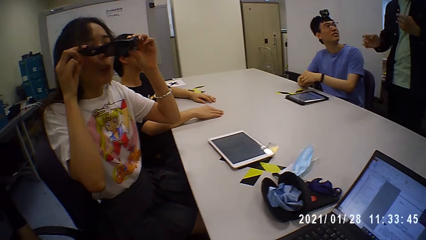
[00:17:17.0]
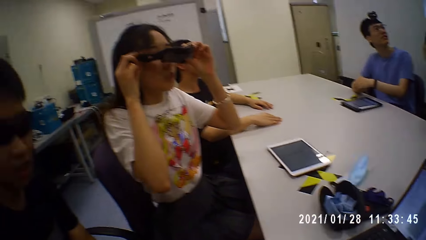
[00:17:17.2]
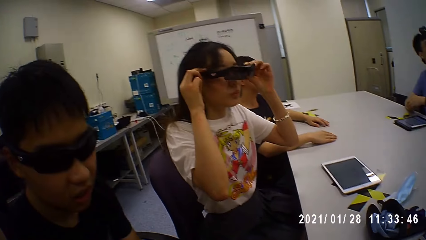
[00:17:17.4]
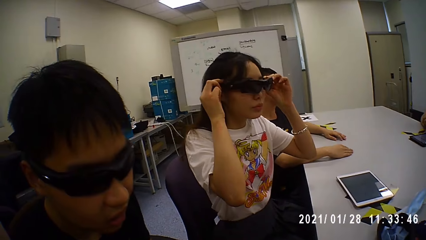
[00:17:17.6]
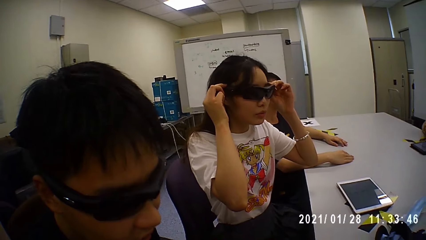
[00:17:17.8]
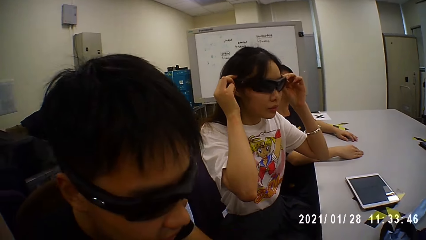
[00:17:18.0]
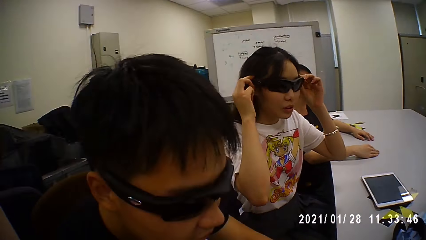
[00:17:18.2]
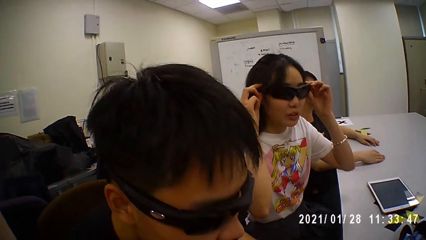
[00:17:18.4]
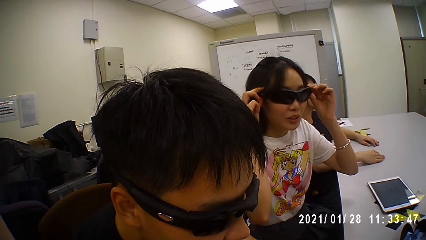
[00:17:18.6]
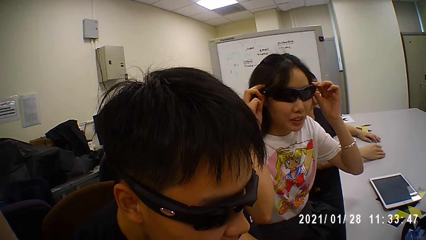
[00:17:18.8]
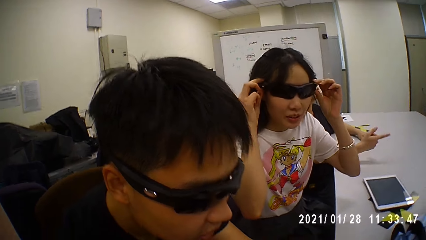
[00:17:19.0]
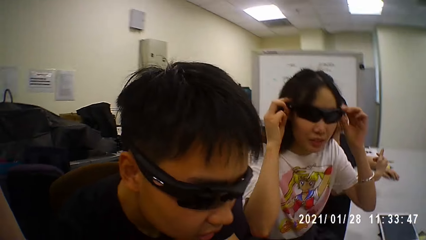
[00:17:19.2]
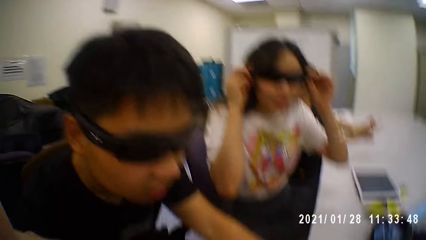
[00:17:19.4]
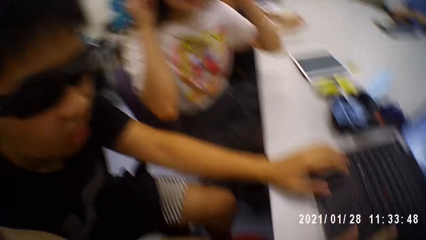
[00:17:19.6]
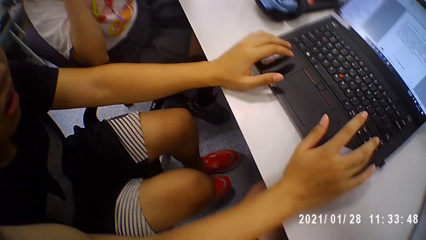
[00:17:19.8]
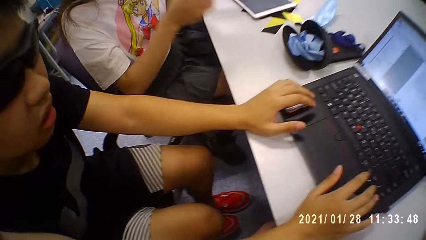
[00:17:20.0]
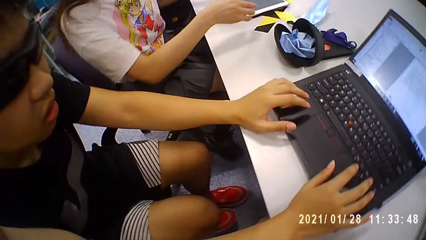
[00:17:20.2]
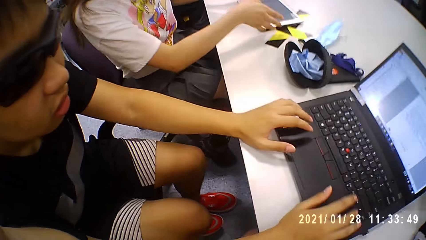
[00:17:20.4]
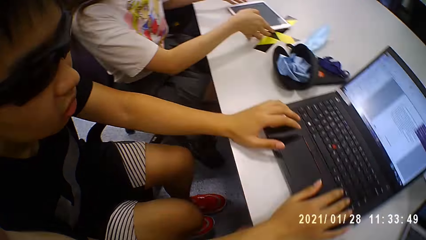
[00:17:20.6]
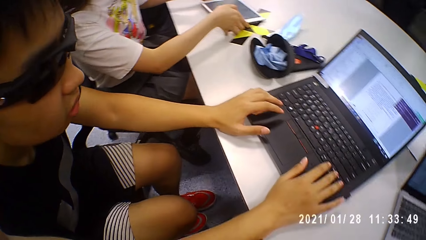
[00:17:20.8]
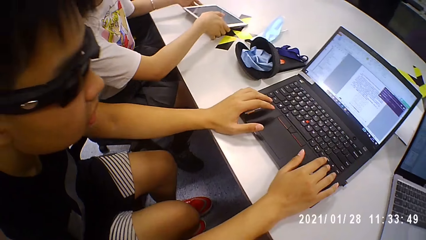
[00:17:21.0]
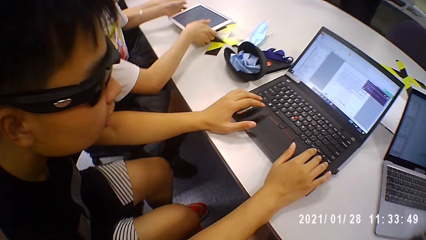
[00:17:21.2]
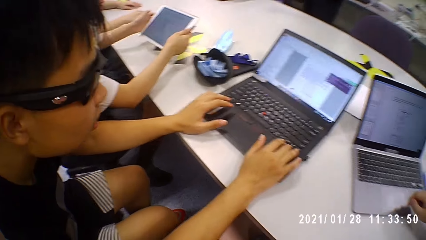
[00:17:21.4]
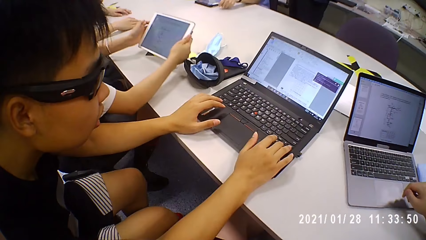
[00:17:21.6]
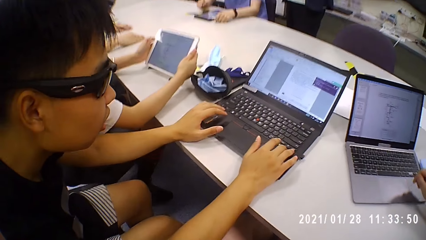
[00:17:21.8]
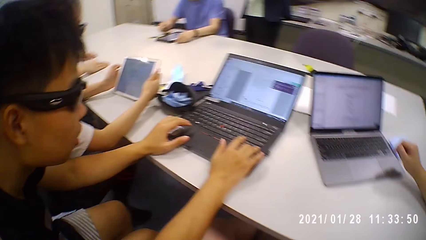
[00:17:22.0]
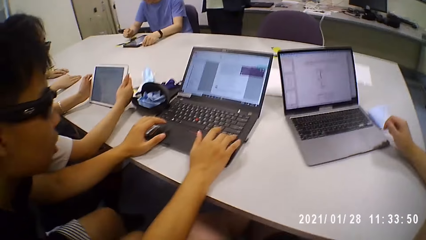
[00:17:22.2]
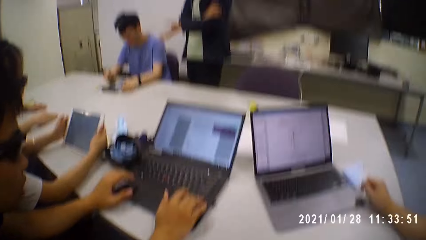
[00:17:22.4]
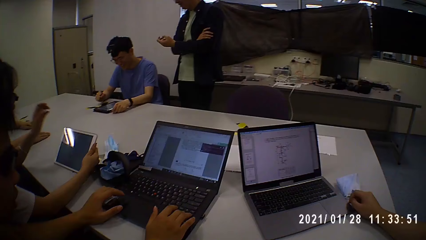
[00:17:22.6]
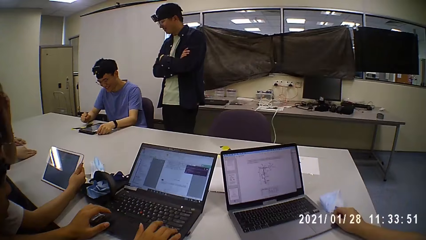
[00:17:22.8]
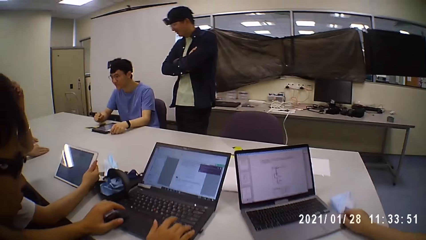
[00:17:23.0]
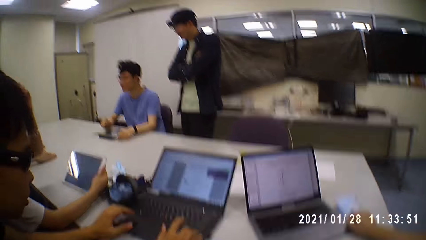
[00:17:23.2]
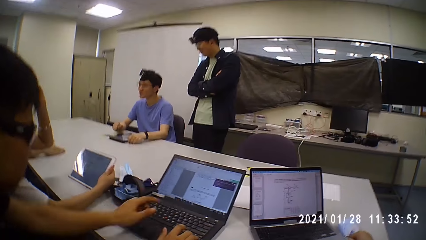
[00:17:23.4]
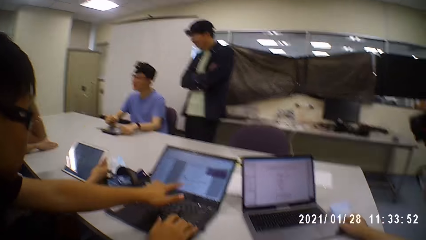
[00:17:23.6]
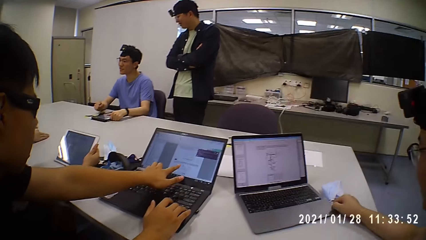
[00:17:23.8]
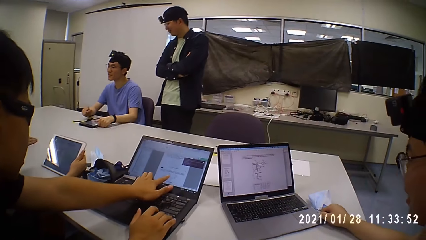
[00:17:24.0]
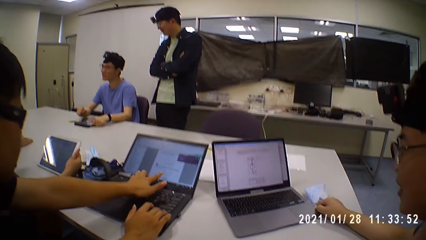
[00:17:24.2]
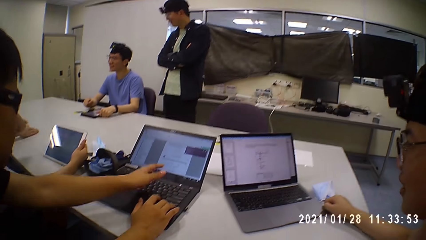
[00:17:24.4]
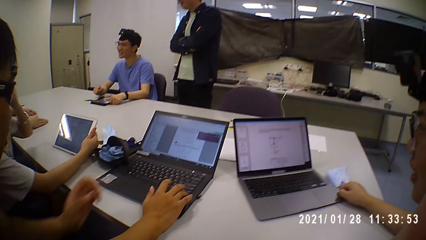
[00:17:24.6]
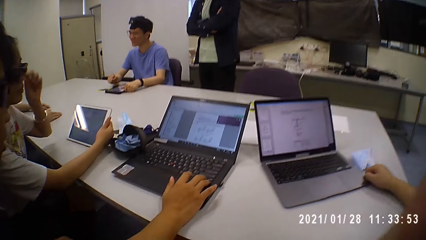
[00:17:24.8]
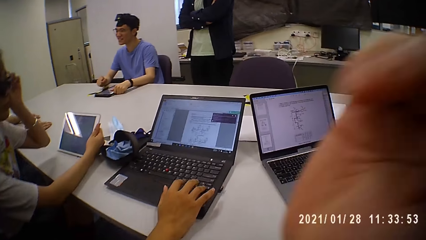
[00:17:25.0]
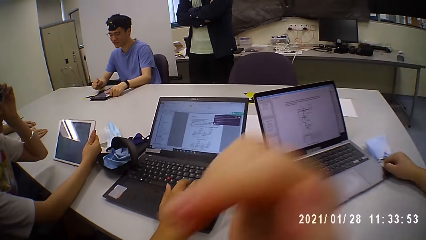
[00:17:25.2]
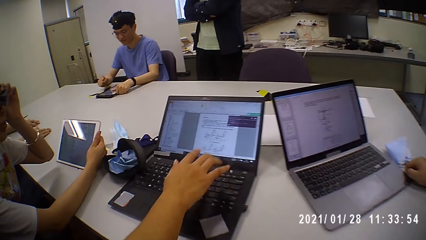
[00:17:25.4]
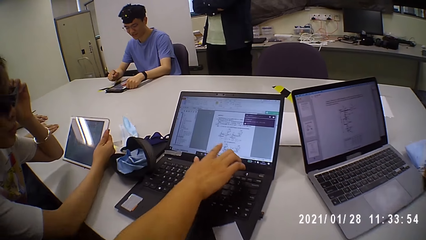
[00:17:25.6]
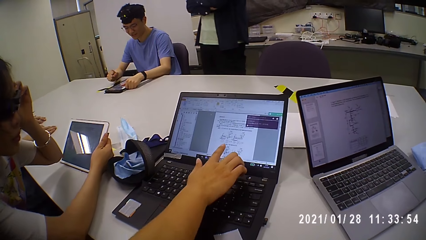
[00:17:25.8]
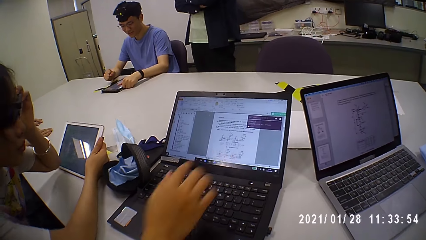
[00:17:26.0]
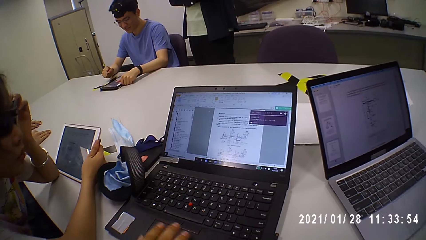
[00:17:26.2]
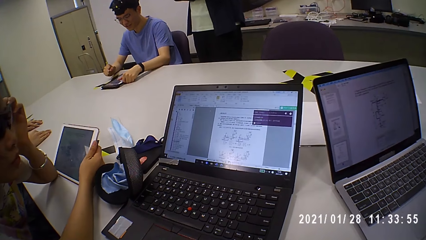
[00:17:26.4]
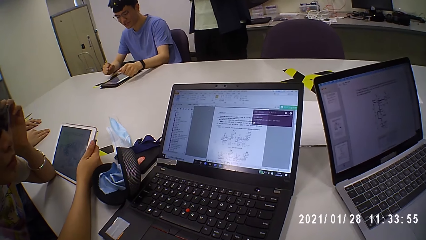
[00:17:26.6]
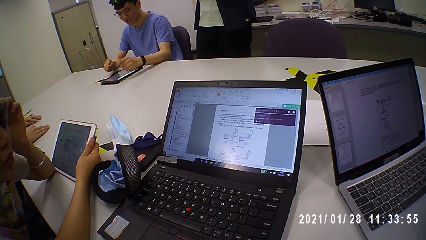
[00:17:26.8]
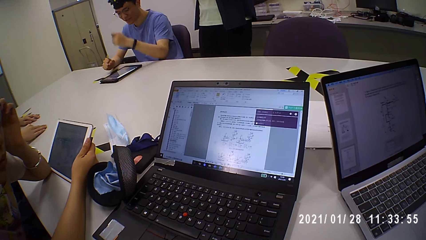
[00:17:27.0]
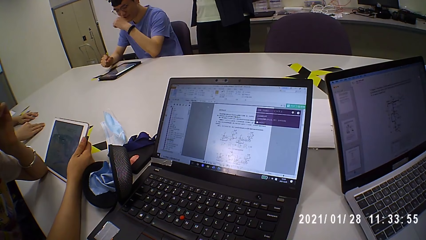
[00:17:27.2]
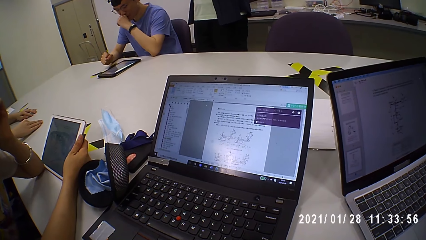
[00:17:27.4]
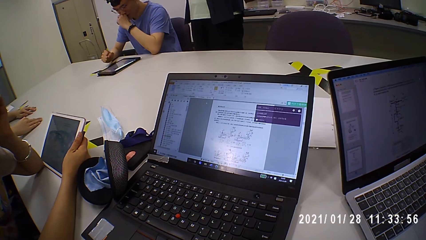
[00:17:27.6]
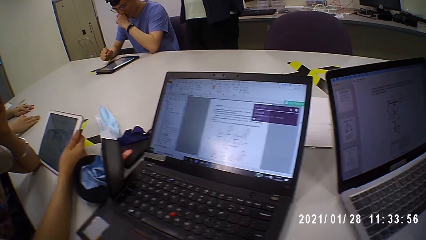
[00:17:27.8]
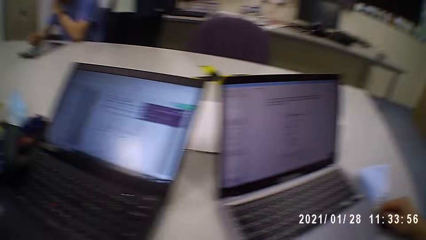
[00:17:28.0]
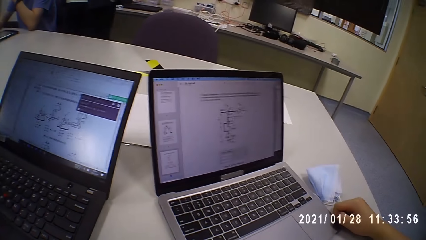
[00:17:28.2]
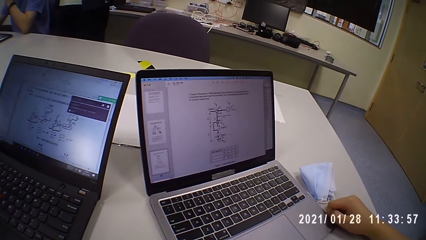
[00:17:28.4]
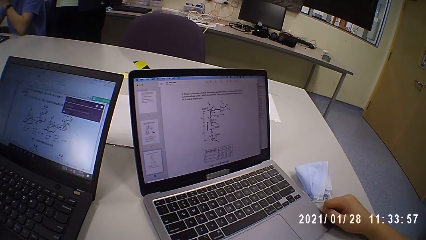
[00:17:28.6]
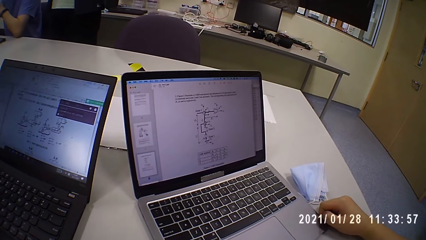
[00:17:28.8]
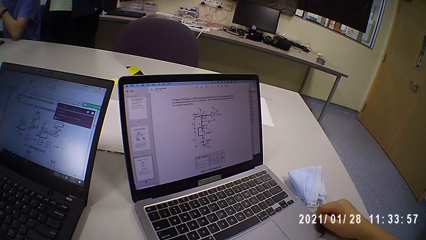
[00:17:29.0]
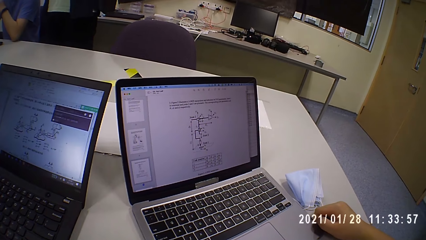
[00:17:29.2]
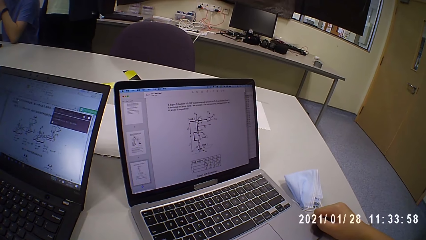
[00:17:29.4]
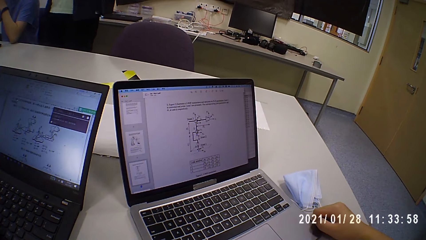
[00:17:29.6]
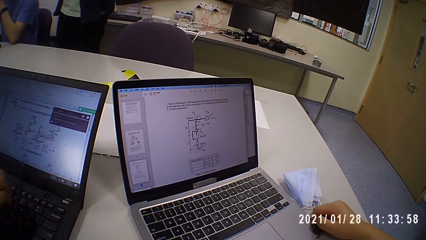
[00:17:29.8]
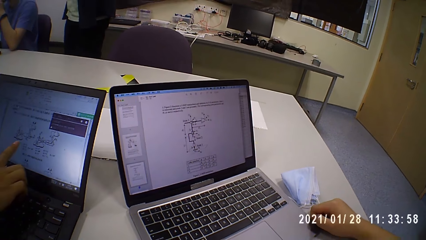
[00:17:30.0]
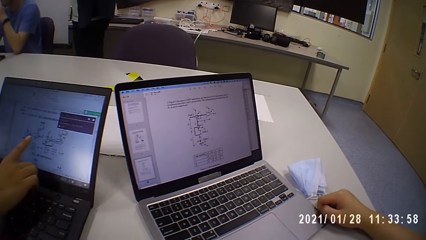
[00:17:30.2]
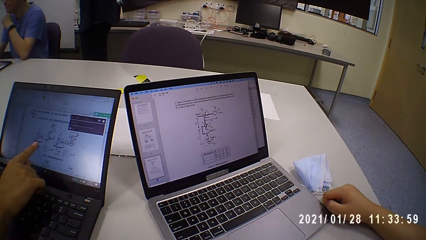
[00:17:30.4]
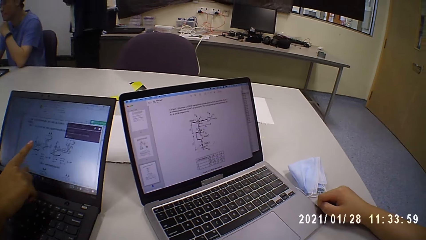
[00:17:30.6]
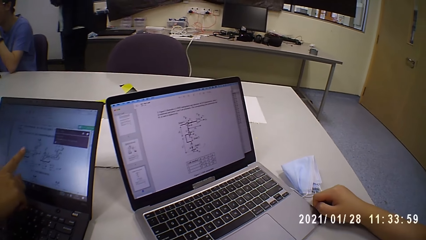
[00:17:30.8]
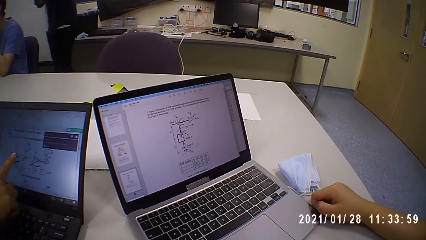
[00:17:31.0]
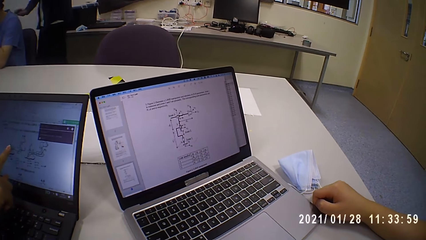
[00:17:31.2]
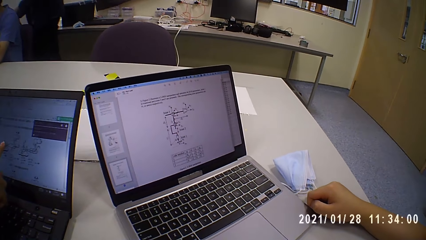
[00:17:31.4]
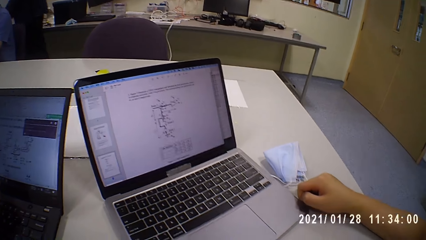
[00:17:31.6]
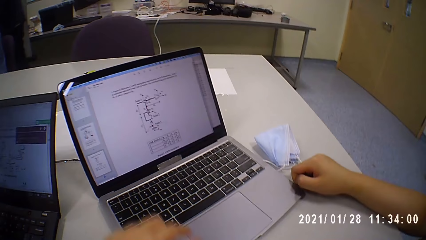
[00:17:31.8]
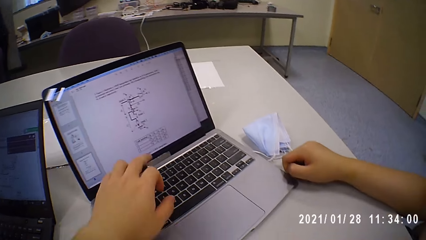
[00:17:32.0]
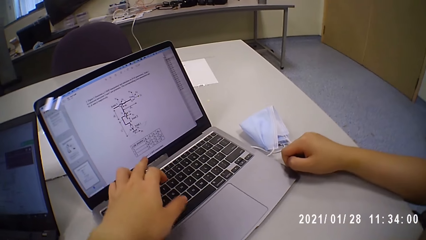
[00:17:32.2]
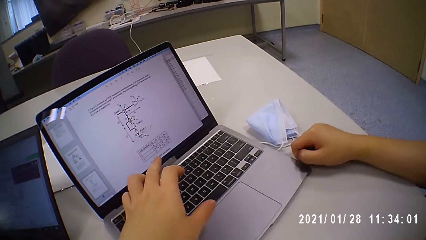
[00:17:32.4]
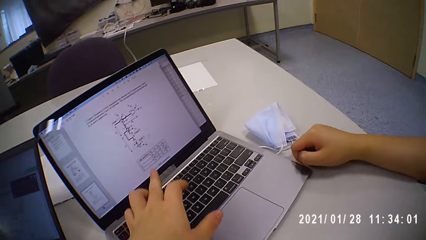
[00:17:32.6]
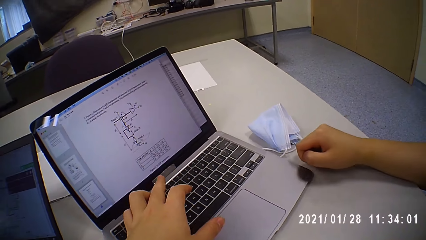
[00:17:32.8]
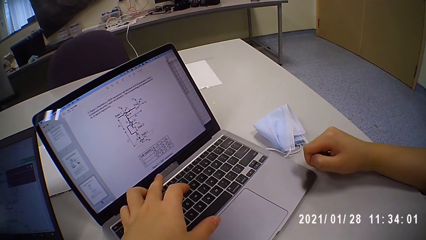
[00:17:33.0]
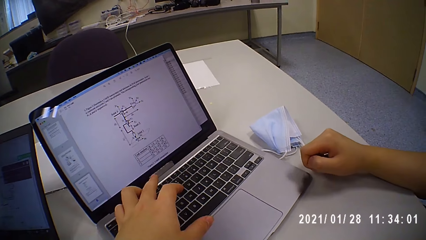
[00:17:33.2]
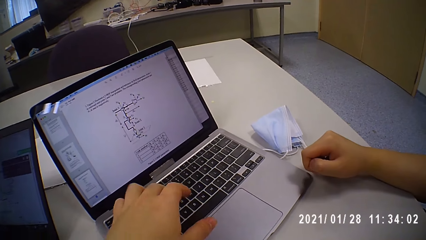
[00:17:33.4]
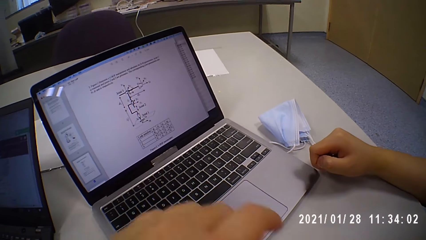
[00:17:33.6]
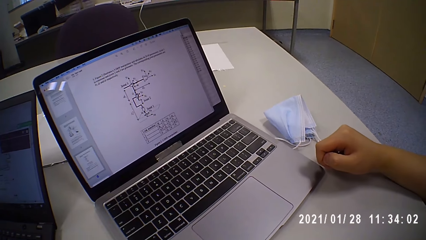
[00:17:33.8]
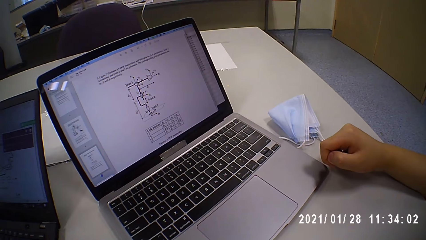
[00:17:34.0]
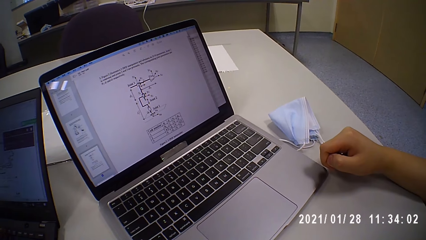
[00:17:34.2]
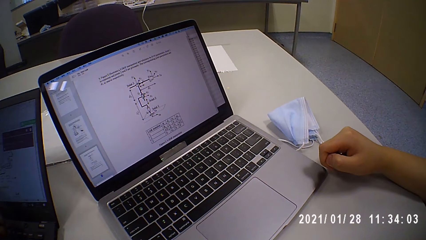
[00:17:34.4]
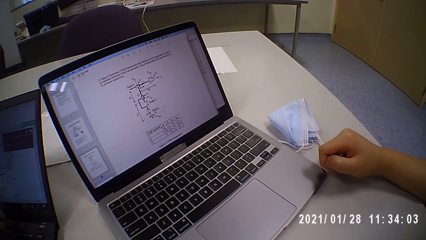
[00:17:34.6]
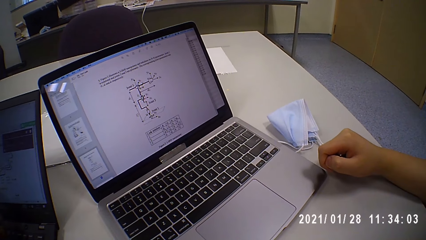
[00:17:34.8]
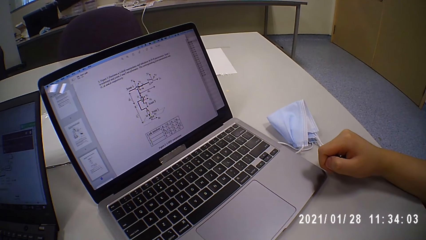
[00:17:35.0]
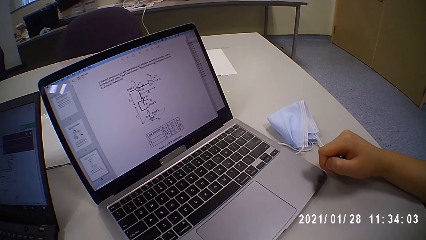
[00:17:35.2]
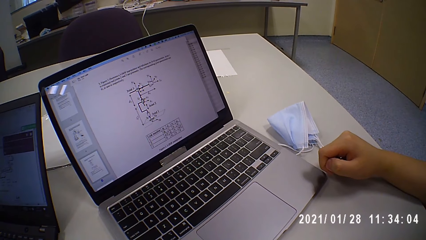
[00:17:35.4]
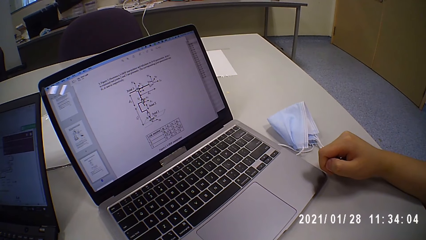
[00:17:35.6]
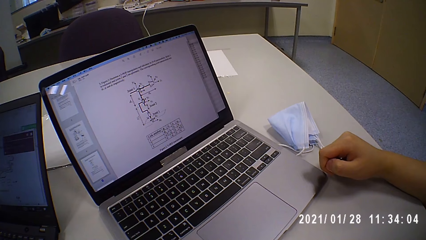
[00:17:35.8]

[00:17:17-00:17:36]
The woman wears her glasses on her face with both hands. A man operates the laptop with both hands. The woman picks the tablet from the table with both hands. The man points at the screen. He points at the screen again. The camera wearer looks around. The man points at the screen. The camera wearer points at the screen. They converse with another man, the man, and the woman.
